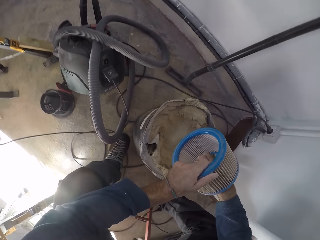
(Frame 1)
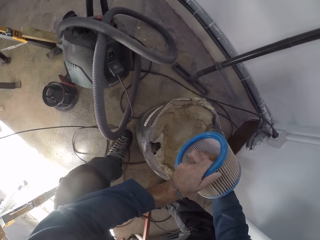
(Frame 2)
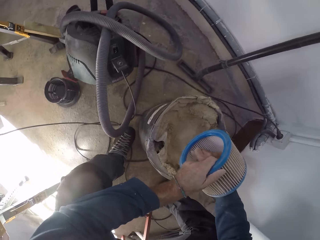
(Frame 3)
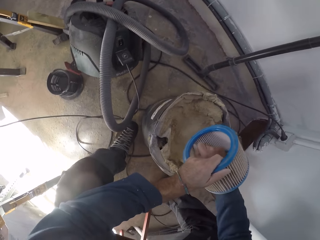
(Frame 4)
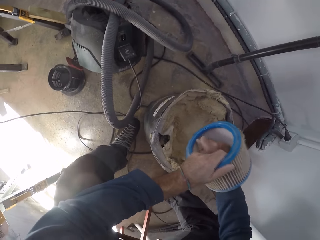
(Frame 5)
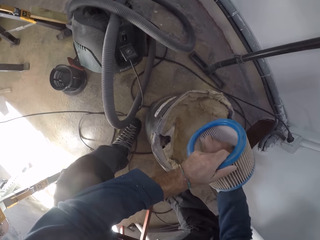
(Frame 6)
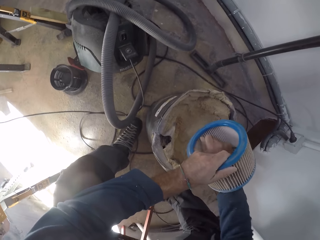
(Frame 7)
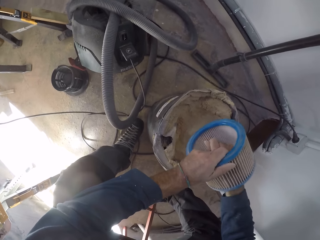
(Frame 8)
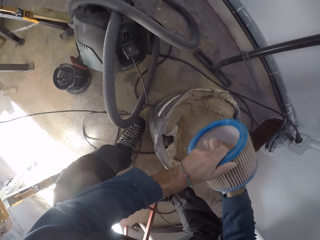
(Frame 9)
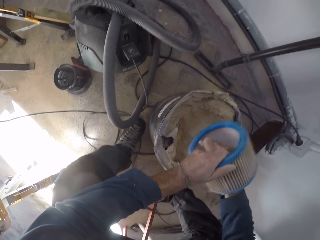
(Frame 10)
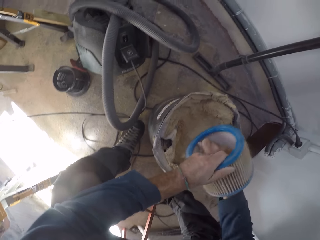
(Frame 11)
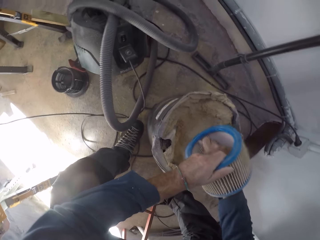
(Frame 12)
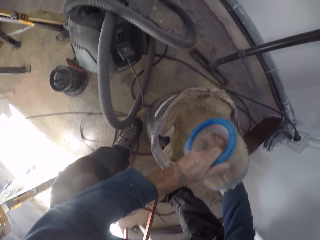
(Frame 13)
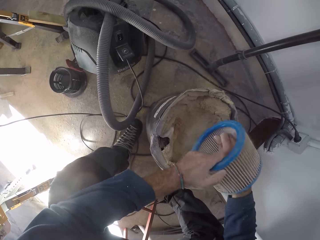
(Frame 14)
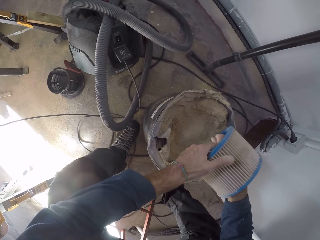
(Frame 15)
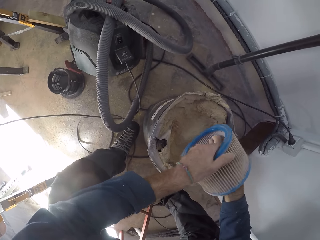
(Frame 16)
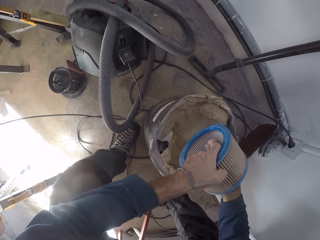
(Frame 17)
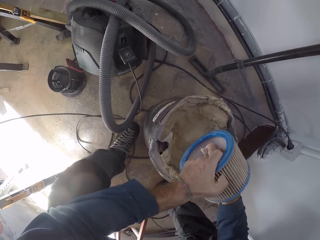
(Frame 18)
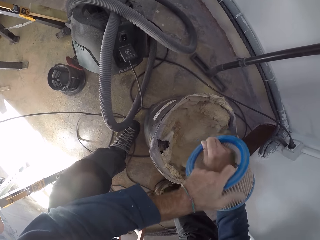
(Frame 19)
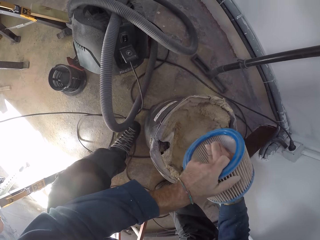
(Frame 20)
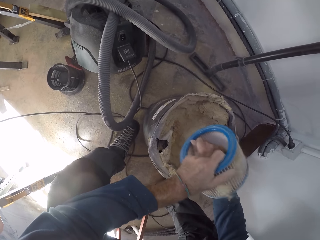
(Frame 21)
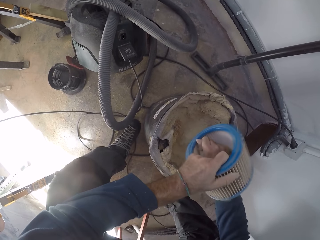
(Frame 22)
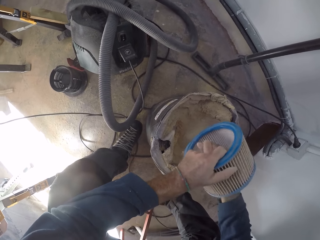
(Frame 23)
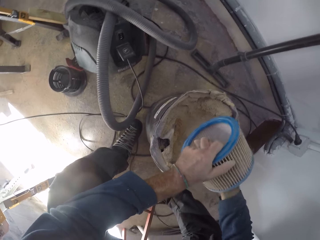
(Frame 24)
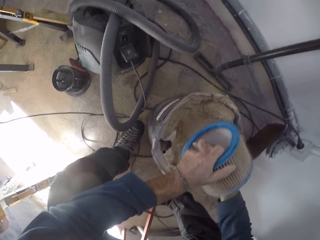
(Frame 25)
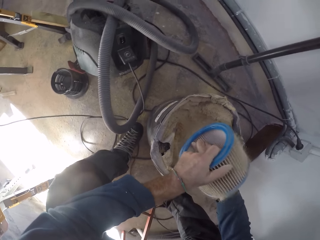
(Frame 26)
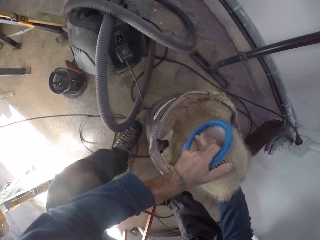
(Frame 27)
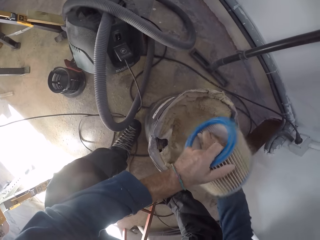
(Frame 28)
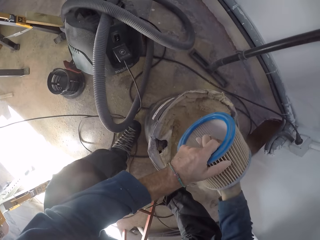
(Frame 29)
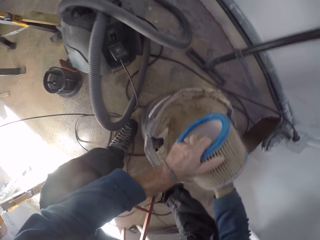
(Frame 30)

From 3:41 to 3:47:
The camera wearer knocks out sawdust from the filter cartridge with his right hand.

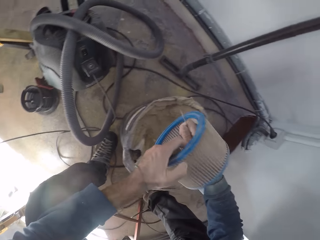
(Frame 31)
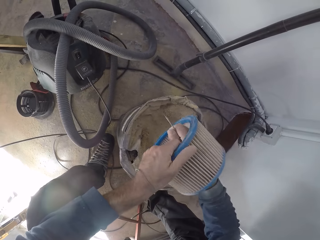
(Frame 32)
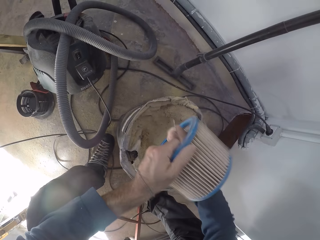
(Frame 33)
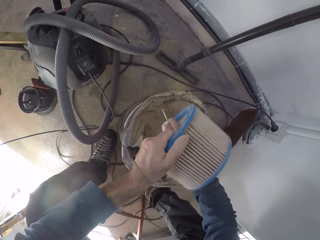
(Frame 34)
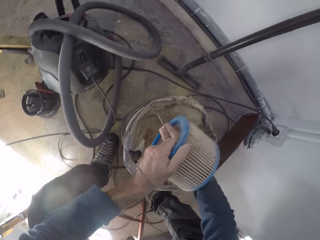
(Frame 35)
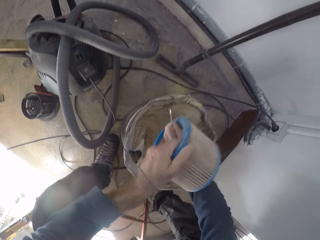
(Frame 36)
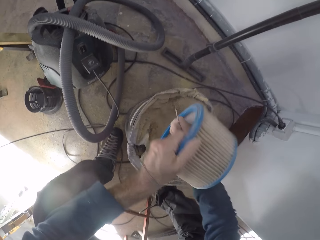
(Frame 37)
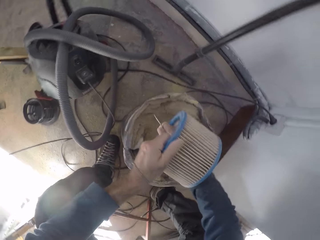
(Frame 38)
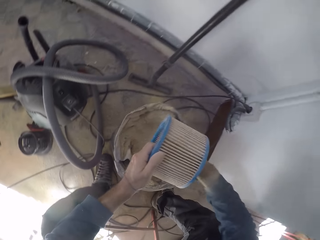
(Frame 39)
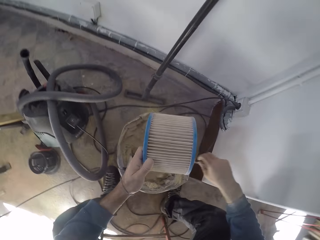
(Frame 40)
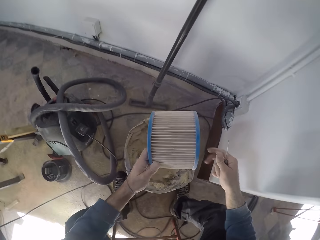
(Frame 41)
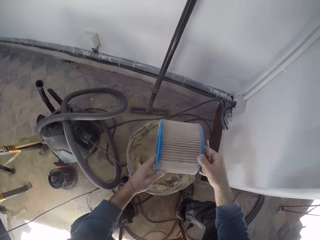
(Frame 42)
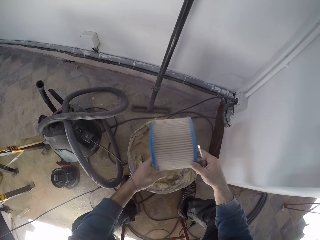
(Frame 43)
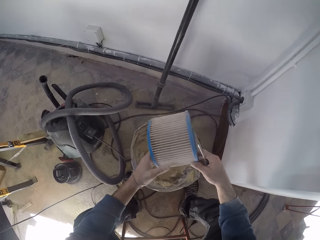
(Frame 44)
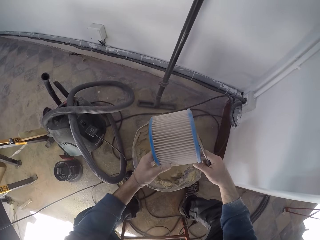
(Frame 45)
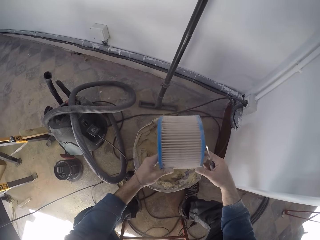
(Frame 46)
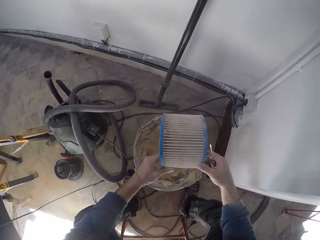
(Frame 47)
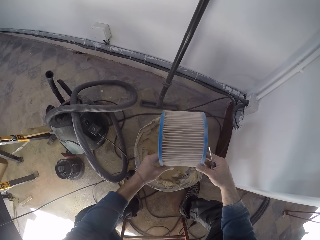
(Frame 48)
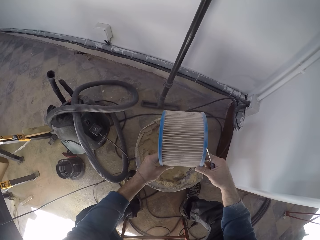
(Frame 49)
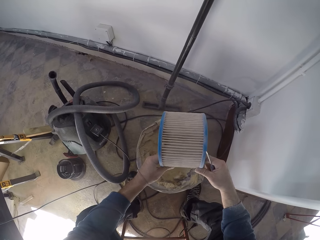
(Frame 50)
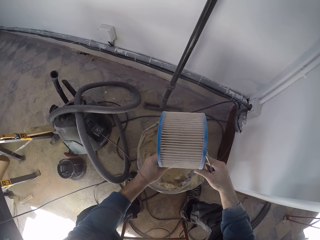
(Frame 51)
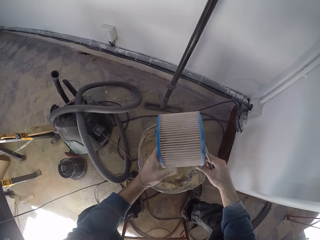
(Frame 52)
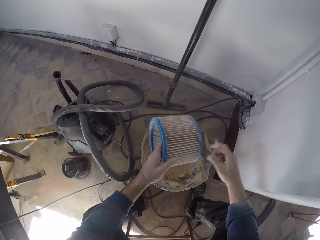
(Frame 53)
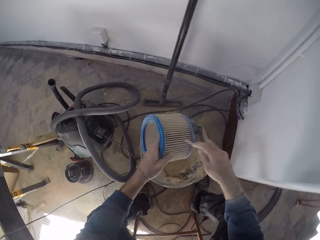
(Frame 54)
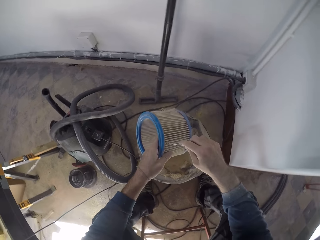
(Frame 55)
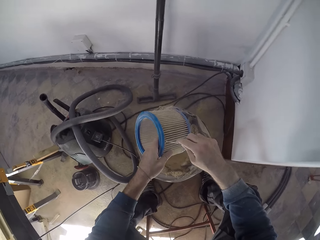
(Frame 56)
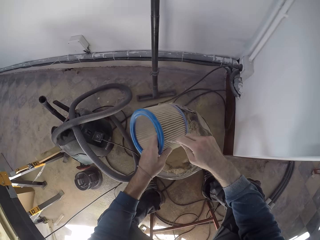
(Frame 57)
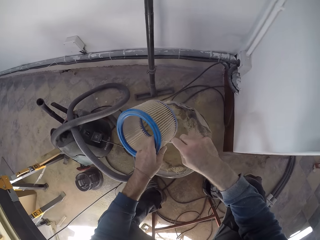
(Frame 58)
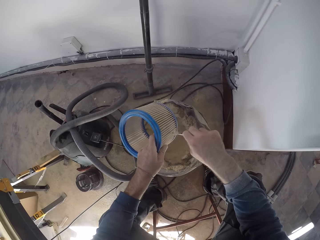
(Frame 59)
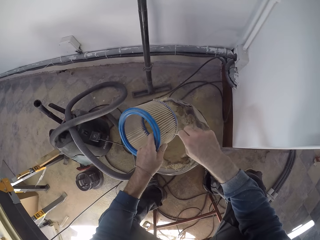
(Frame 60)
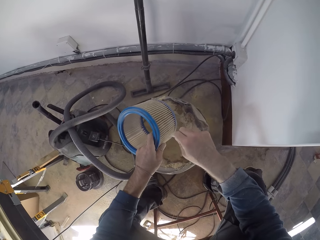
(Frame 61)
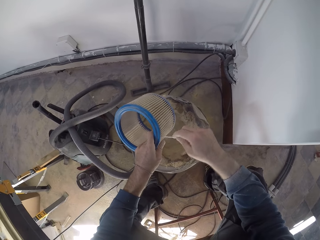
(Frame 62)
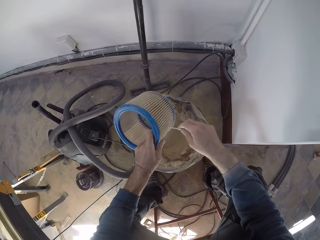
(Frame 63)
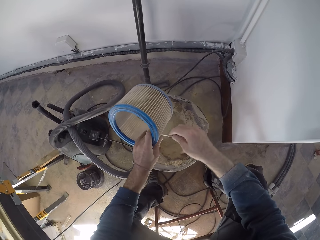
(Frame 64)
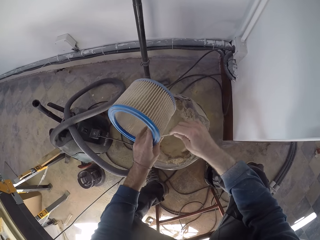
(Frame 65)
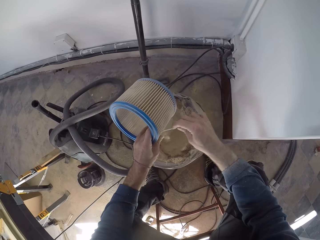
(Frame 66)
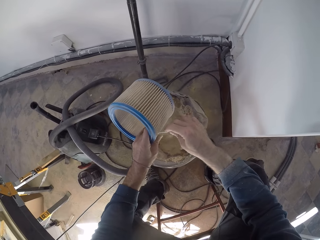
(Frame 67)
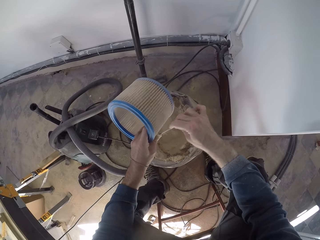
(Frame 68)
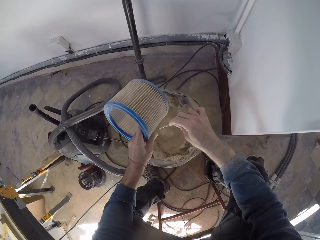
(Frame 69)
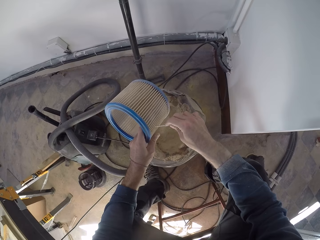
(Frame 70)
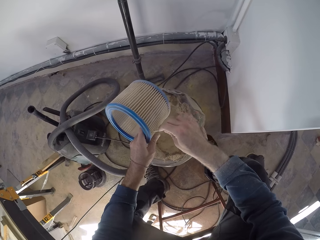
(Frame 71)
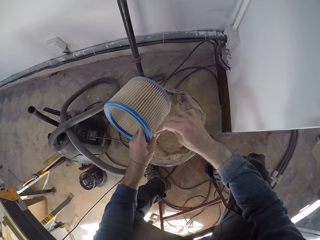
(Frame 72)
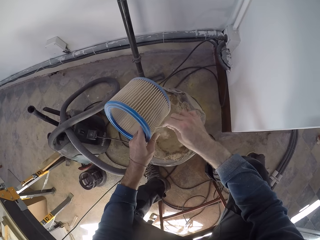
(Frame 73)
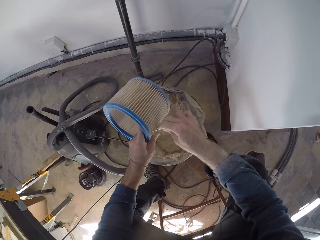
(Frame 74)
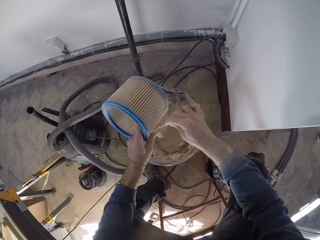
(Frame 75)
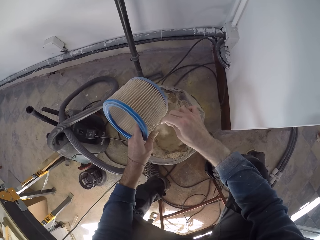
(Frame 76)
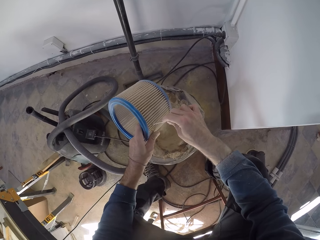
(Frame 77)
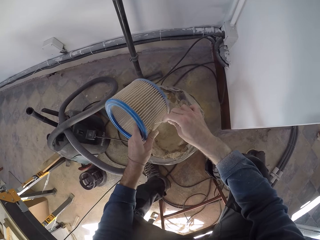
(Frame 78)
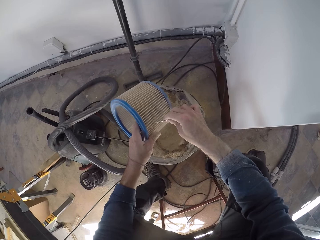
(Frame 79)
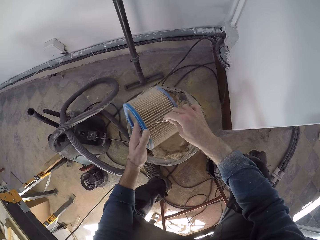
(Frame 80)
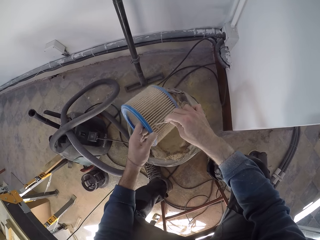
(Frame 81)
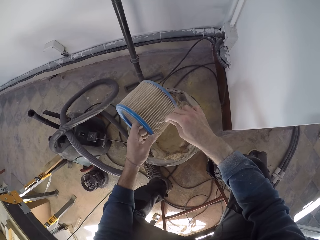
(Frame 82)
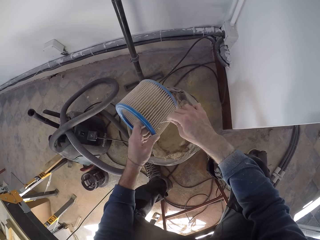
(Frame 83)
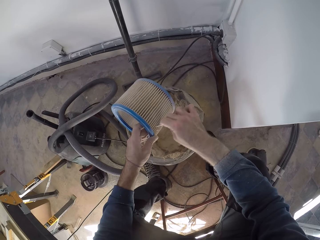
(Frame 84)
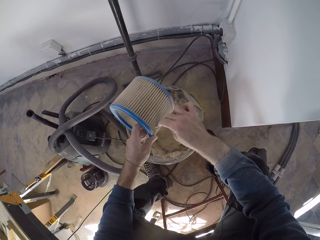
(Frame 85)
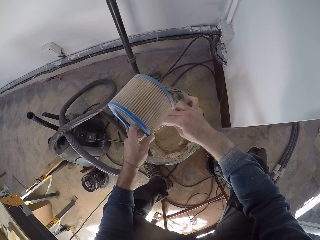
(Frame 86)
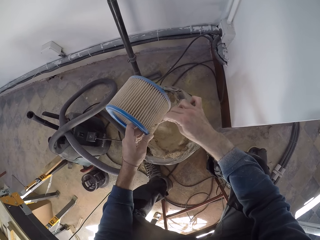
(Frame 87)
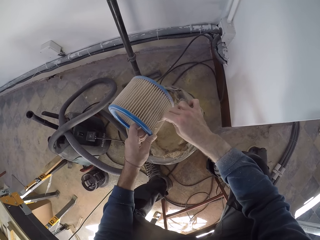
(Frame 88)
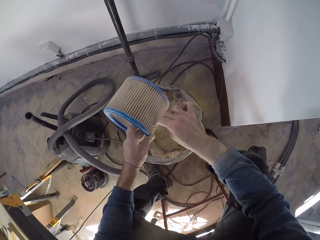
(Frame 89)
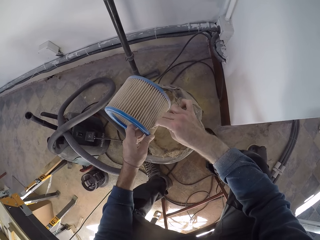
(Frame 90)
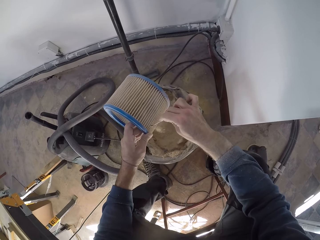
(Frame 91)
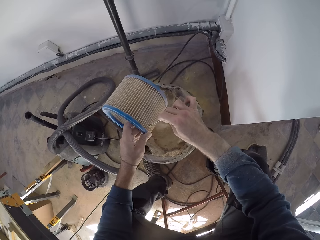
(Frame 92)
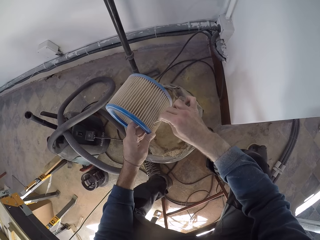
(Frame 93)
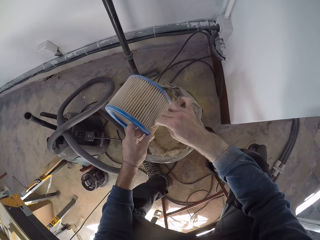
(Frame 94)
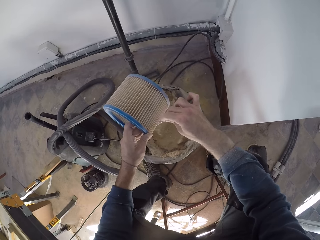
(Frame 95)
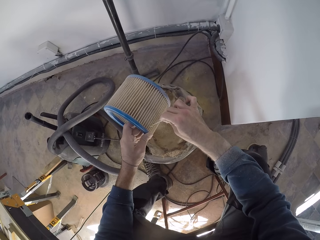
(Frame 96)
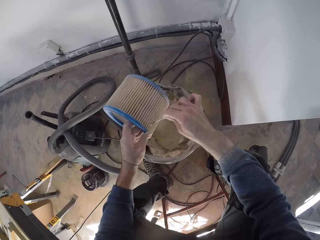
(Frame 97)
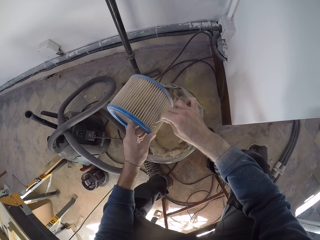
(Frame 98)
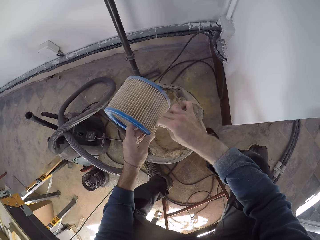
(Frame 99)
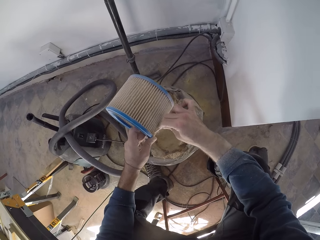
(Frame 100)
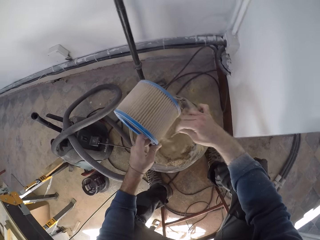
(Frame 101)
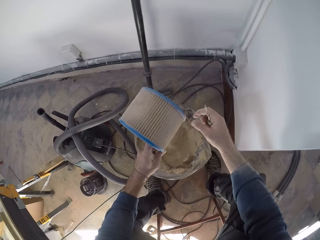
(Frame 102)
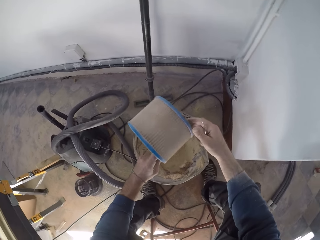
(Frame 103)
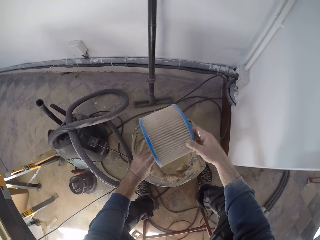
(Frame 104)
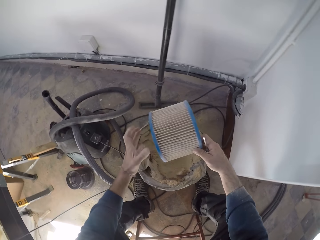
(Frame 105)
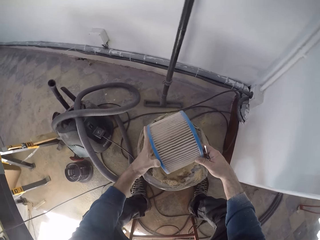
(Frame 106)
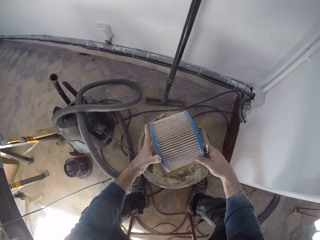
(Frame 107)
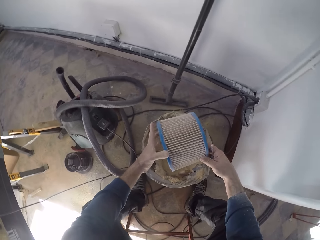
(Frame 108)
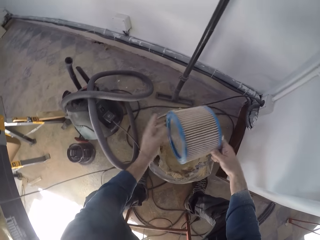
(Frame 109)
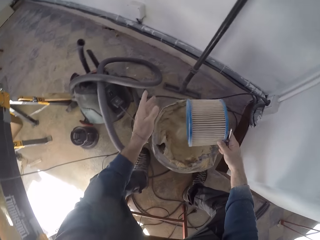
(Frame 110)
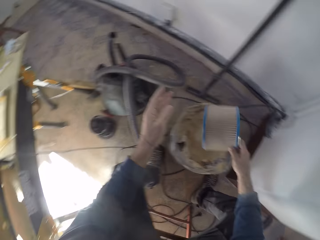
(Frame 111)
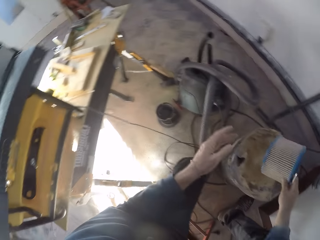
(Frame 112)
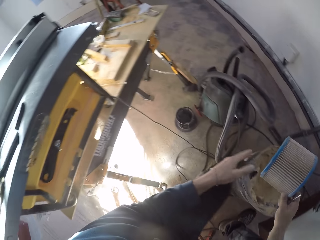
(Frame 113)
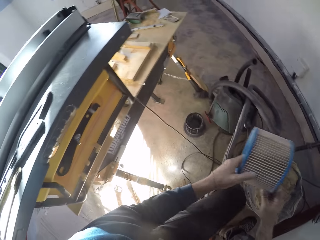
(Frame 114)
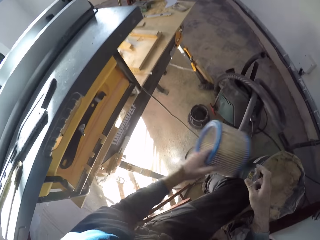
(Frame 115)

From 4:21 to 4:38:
The camera wearer checks the filter cartridge with both hands. He rotates the air filter. He scrapes off sawdust from the filter cartridge into the vacuum dust bag with the screwdriver in his right hand.
